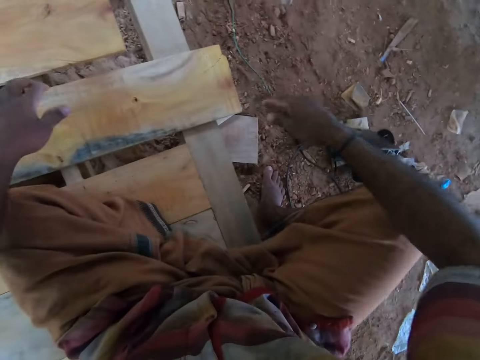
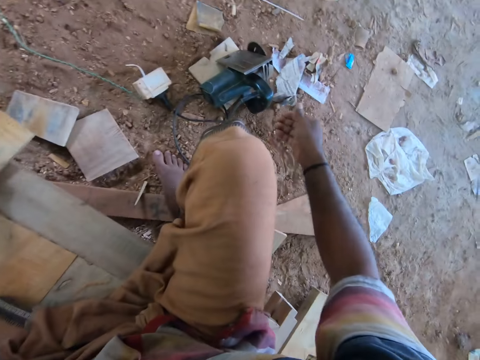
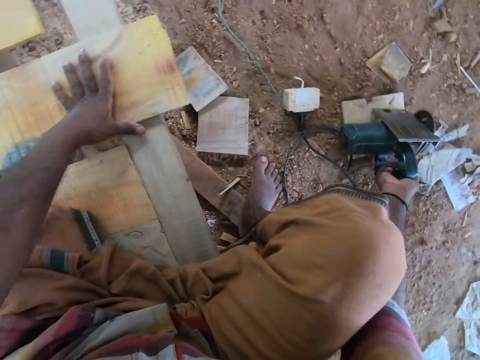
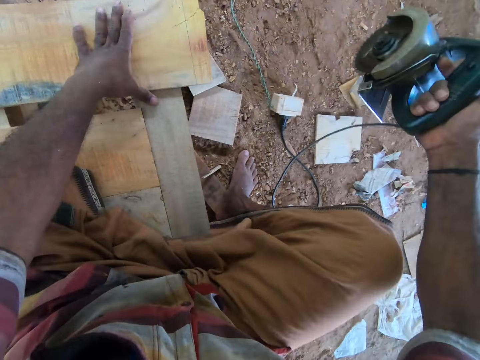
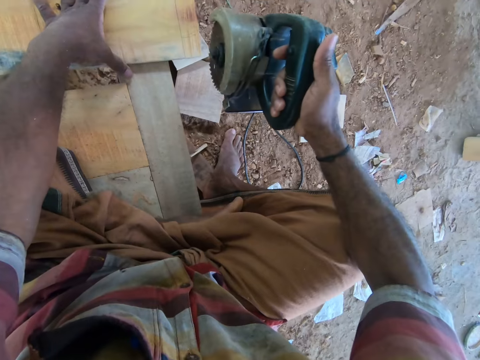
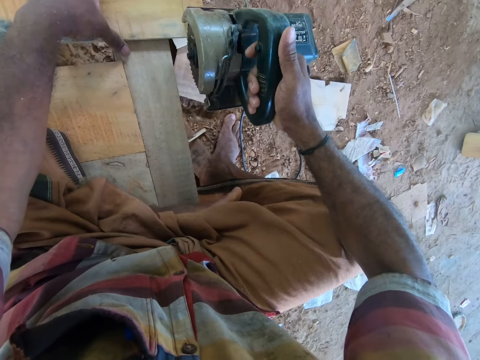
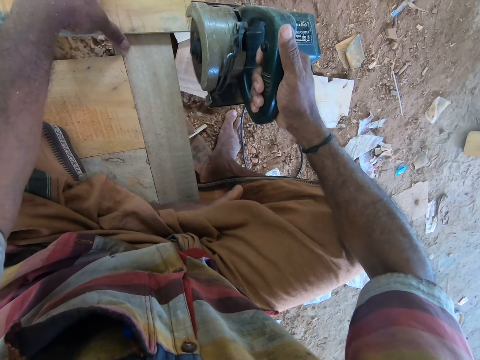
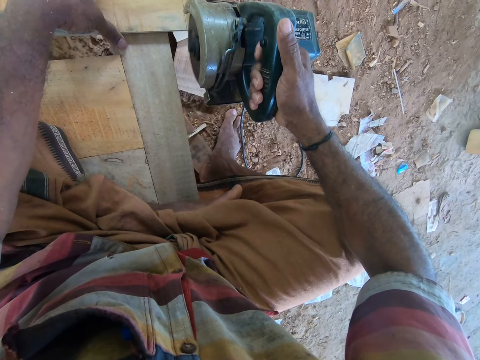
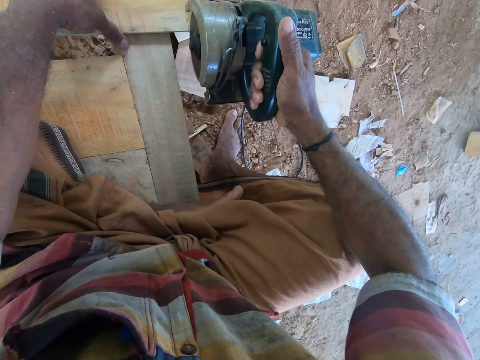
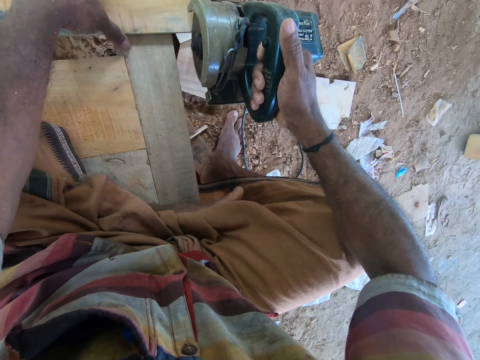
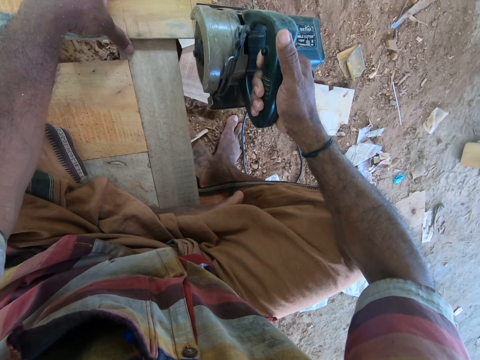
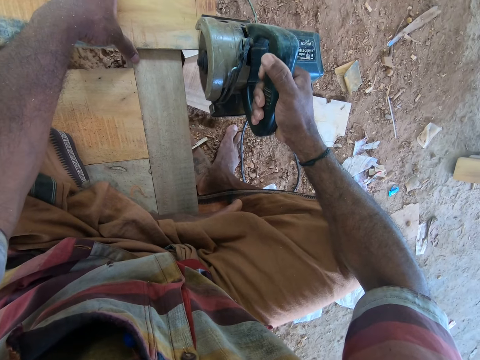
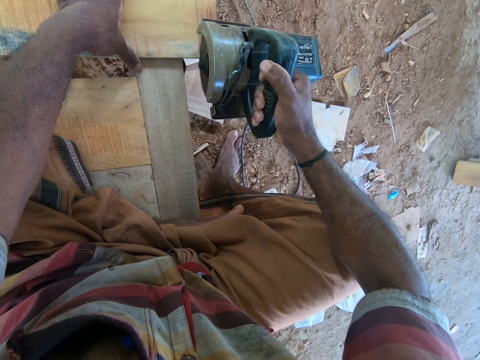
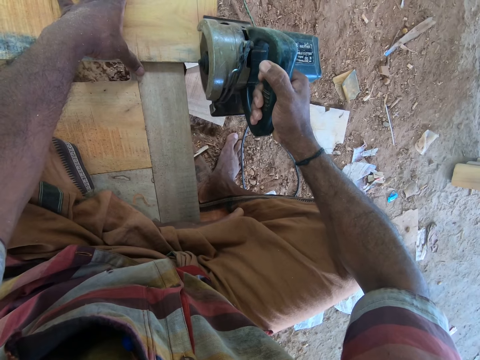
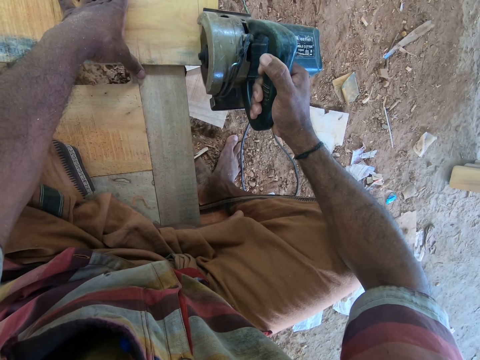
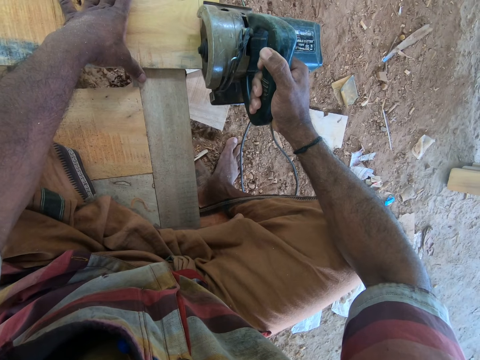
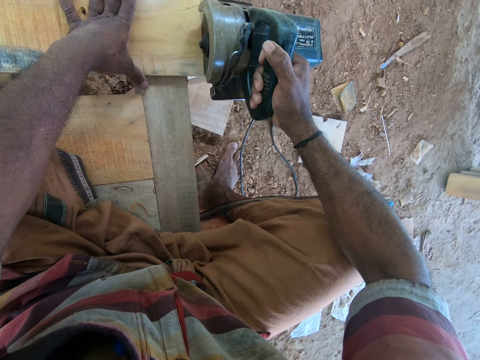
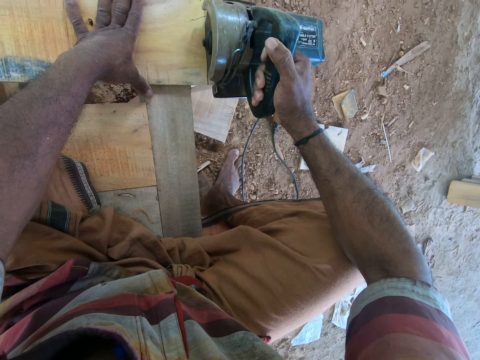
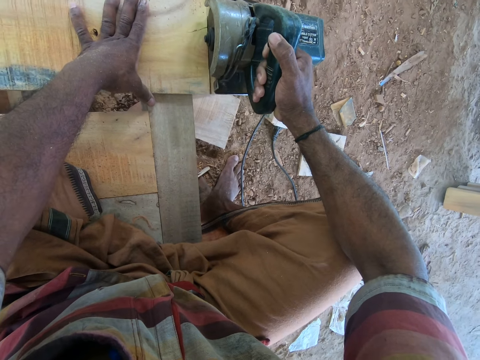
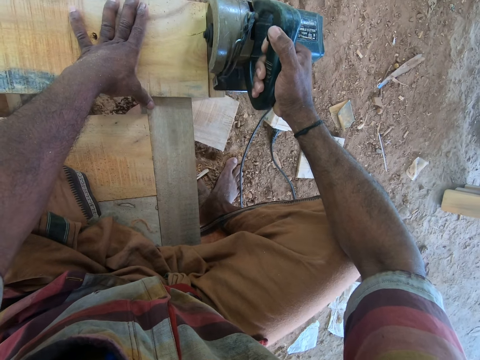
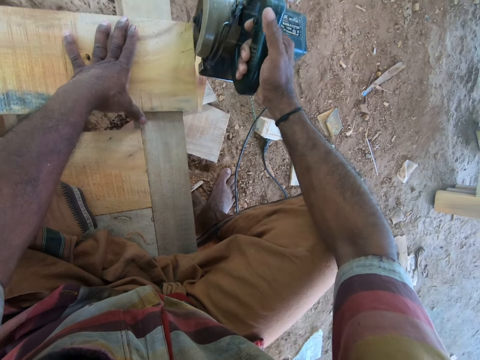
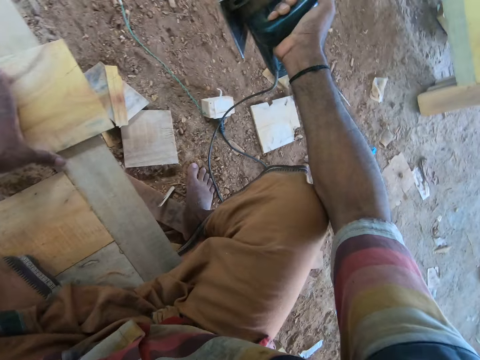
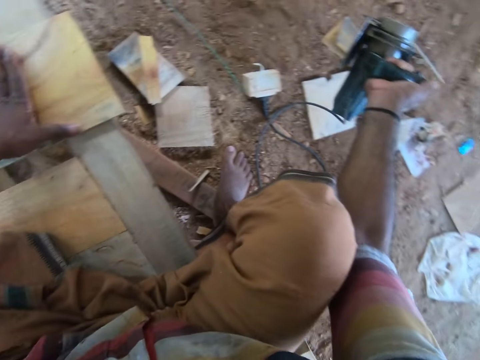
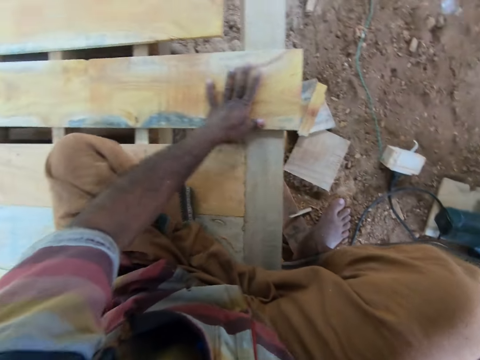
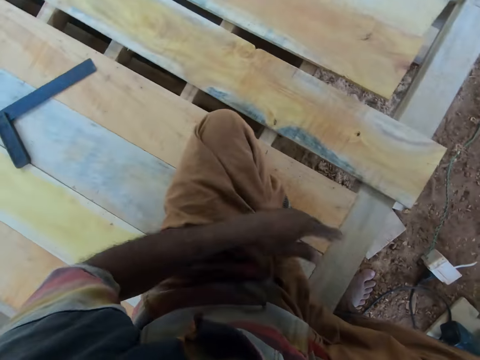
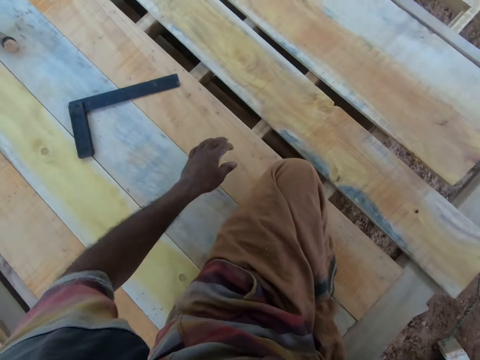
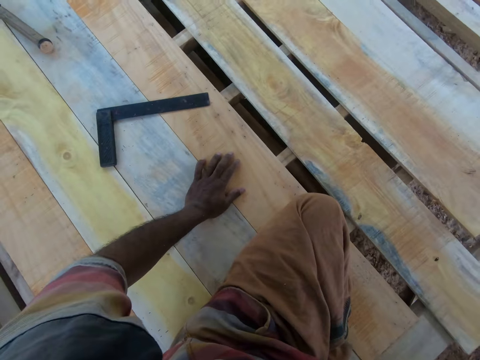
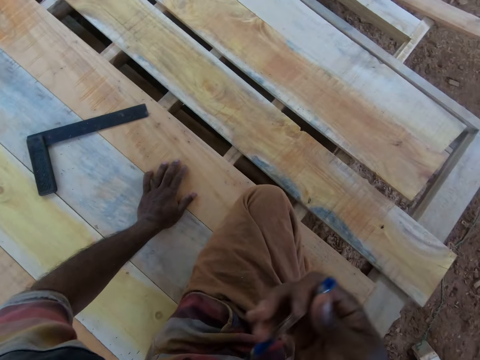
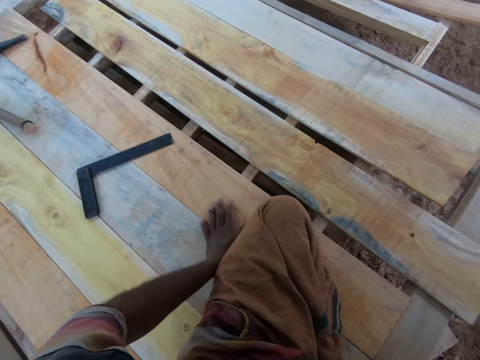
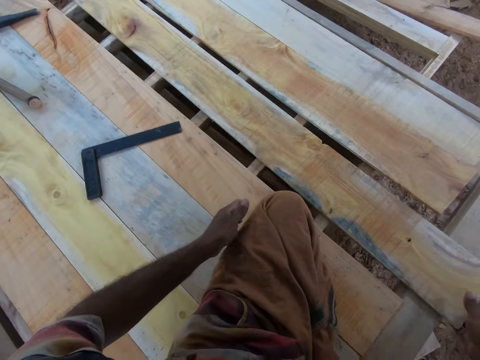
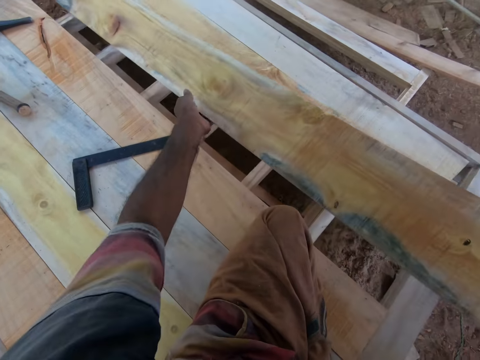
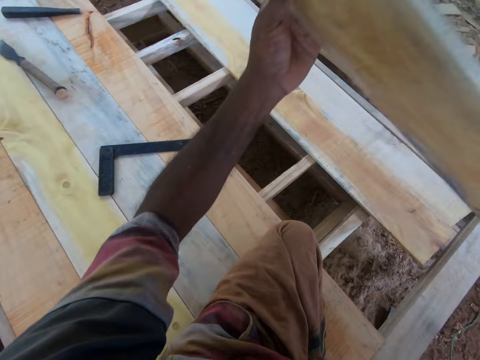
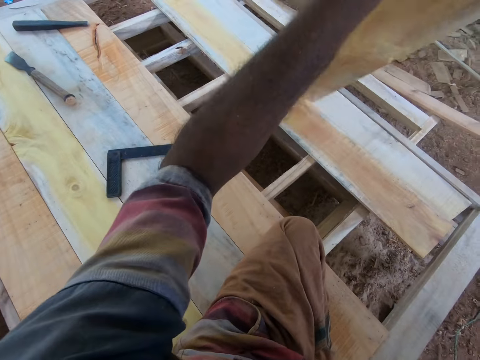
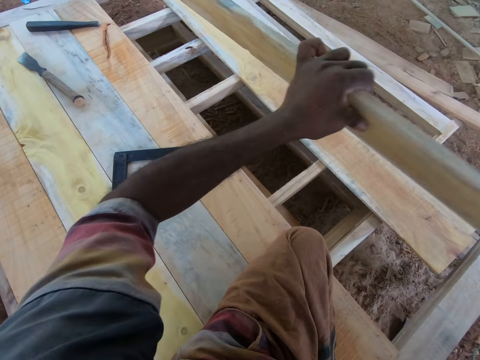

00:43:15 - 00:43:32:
The camera wearer picks up the circular saw or wood cutter on the ground with his right hand. He cuts the plank or wood with the circular saw in his right hand. He cuts the wood with the wood cutter again. He drops the circular saw on the ground with his right hand. He looks aside. He flips the plank on the platform with his hands. He carries the wood.

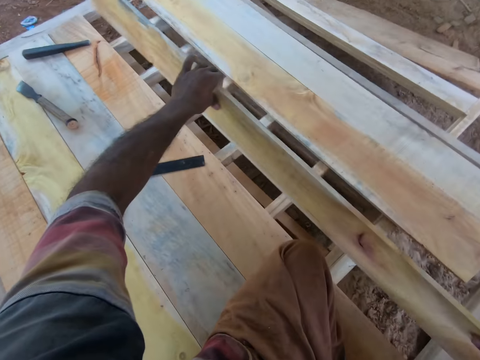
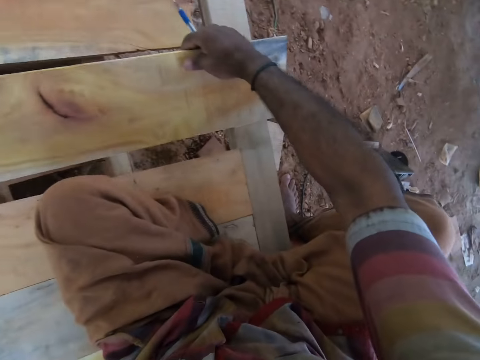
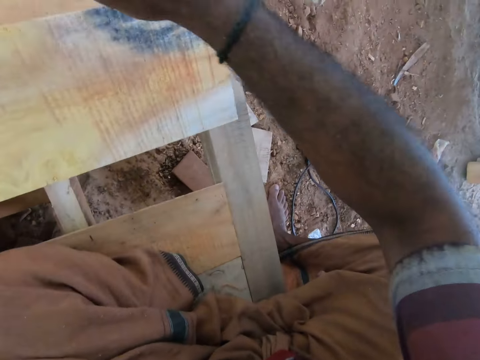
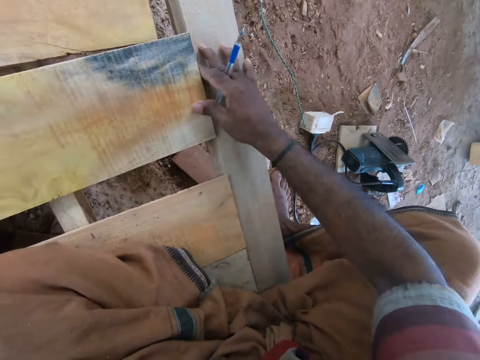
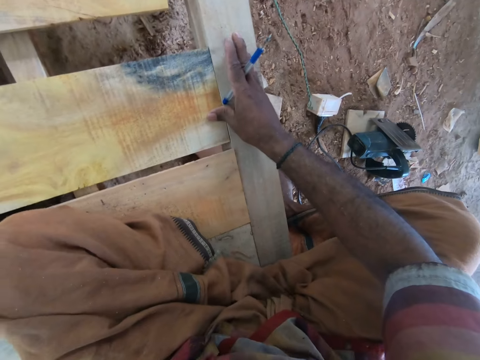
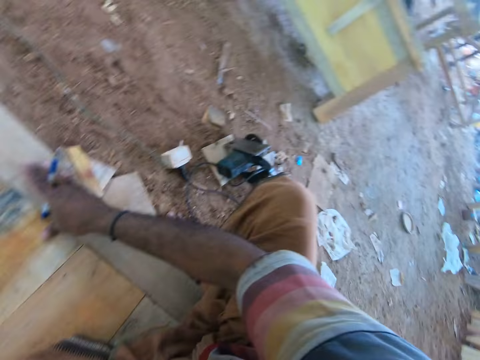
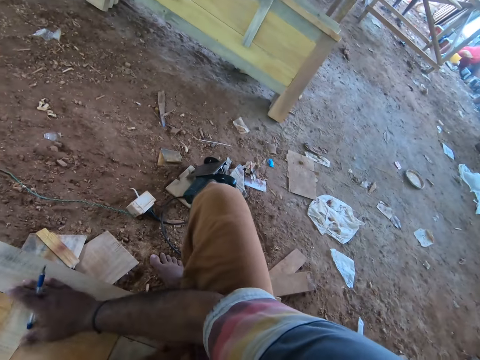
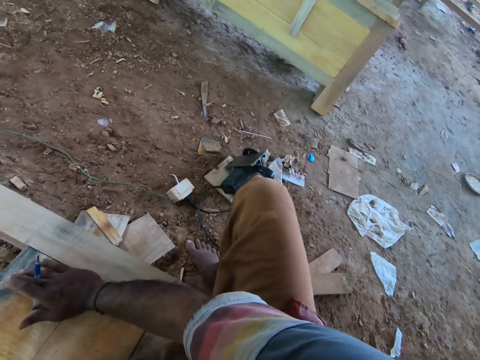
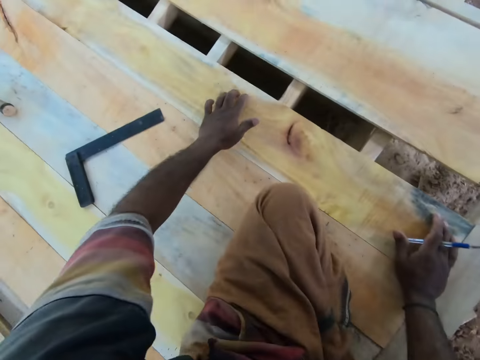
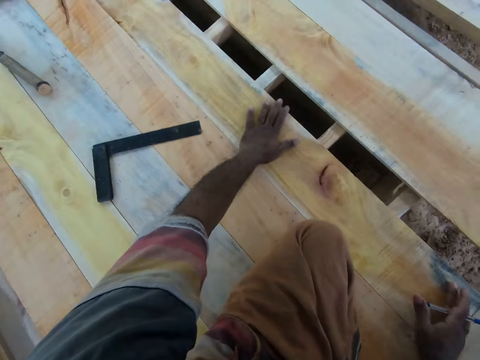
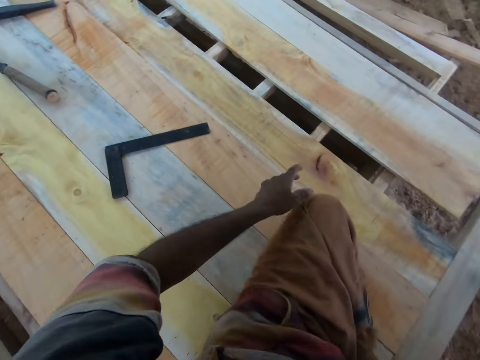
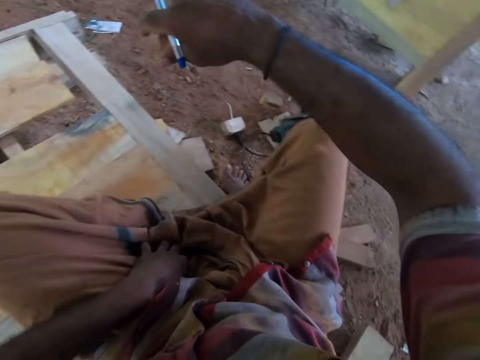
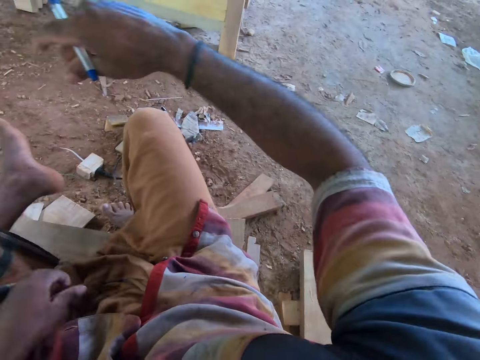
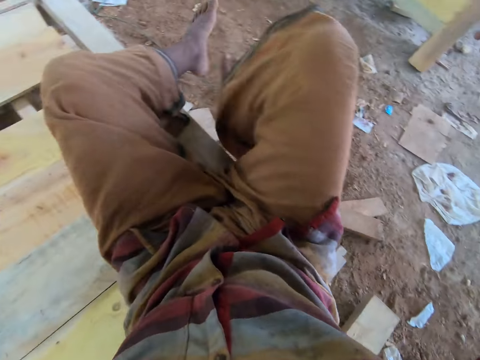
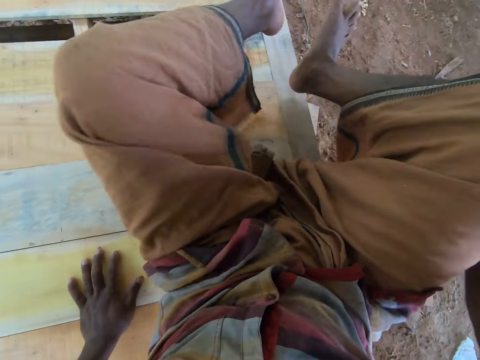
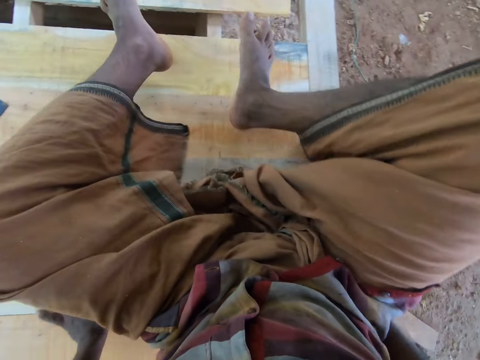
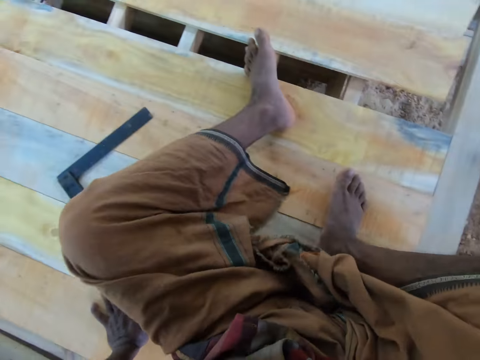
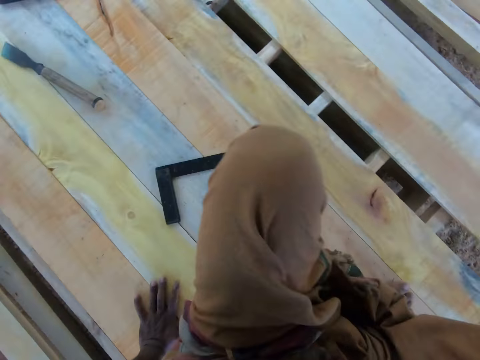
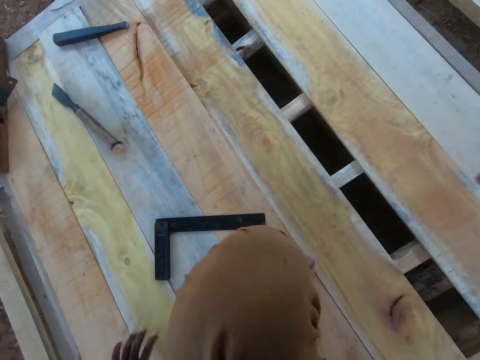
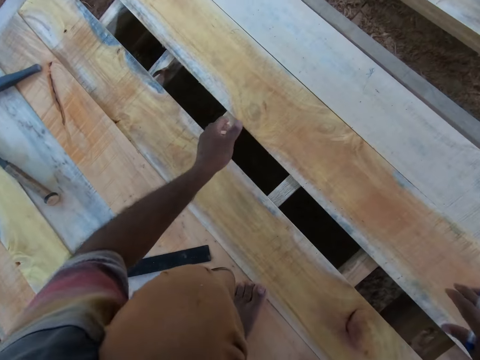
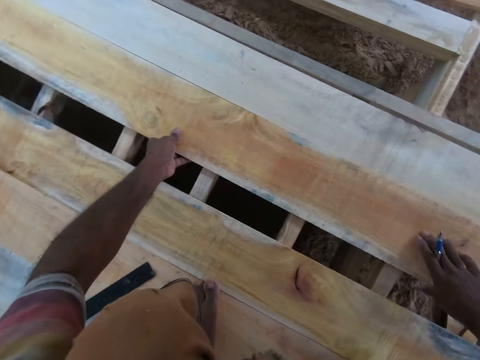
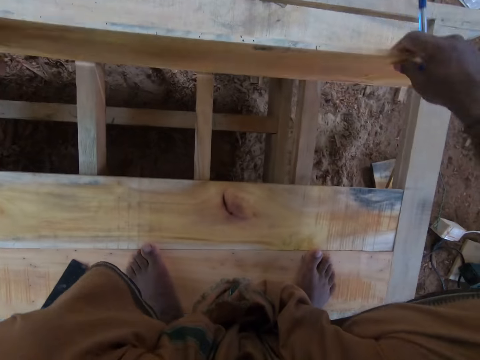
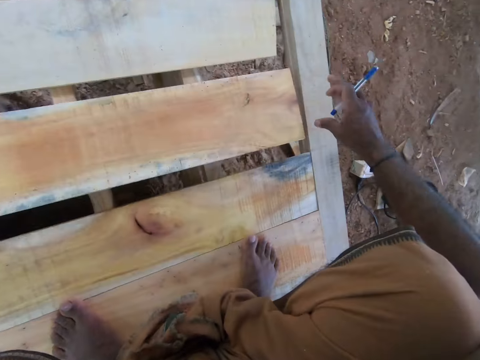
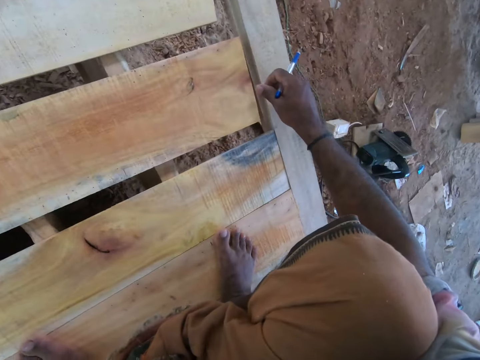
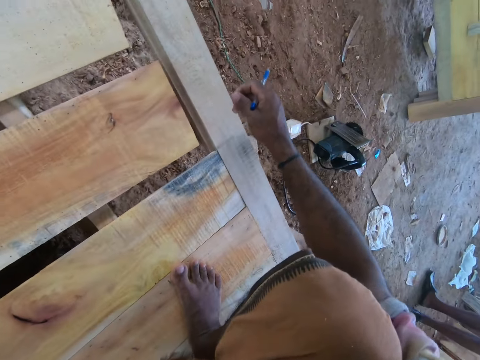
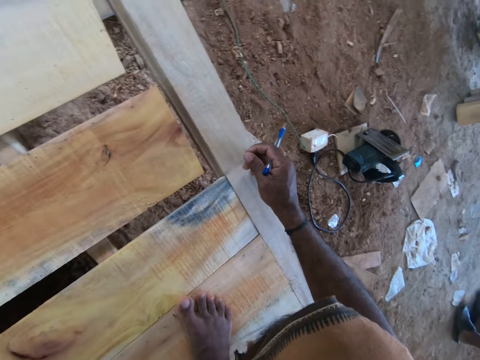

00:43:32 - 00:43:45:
The camera wearer turns the wood. He aligns the wood. He looks aside. He touches the piece of wood with the left hand. He lifts both feet up. He lifts the plank on the platform with his hands. He carries the wood. He places the plank on the platform with his hands.
